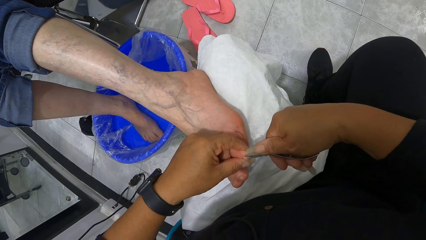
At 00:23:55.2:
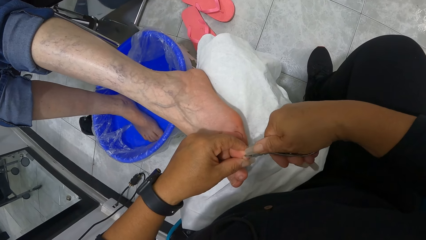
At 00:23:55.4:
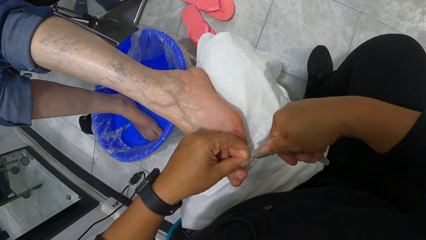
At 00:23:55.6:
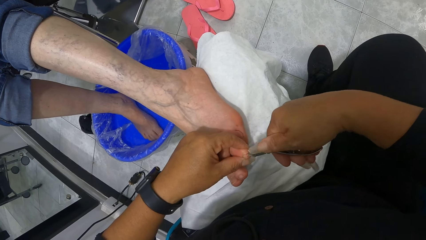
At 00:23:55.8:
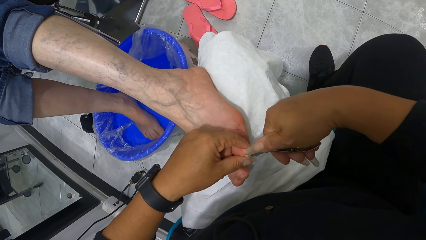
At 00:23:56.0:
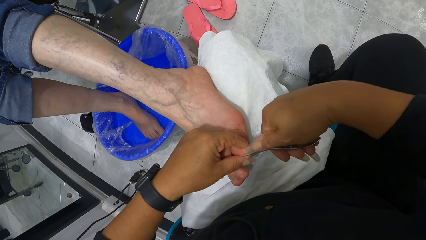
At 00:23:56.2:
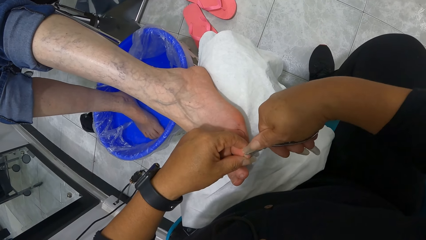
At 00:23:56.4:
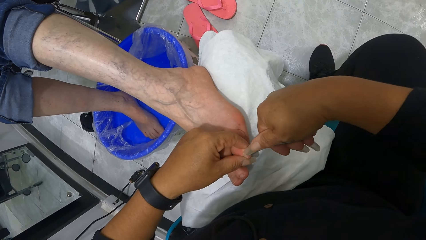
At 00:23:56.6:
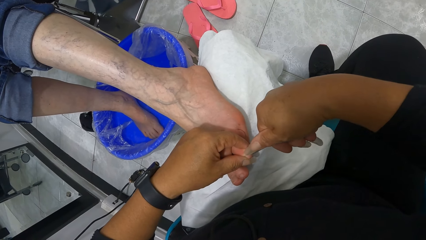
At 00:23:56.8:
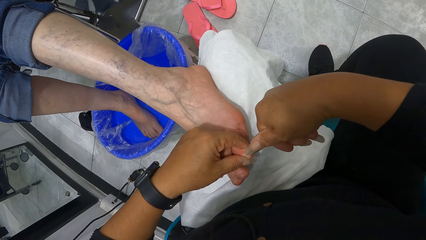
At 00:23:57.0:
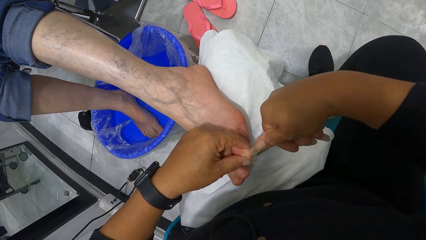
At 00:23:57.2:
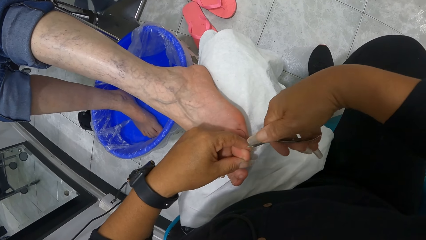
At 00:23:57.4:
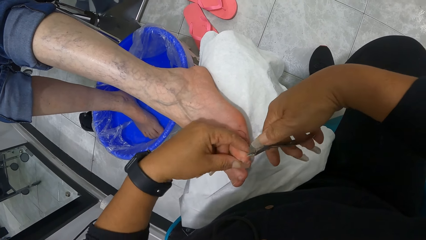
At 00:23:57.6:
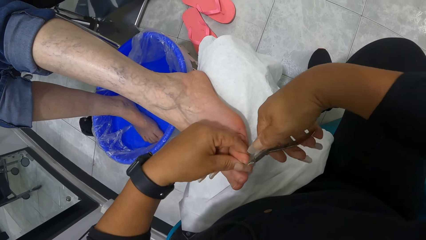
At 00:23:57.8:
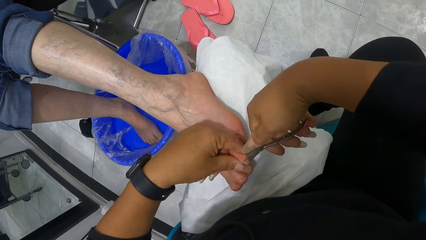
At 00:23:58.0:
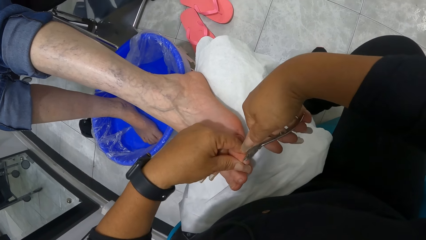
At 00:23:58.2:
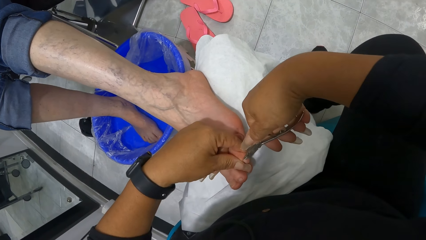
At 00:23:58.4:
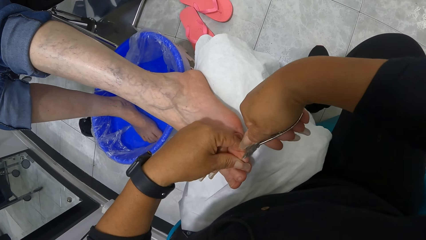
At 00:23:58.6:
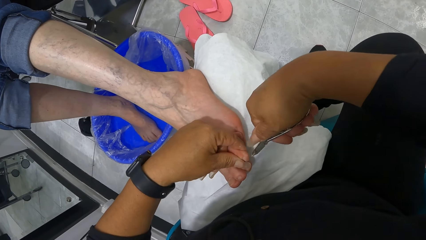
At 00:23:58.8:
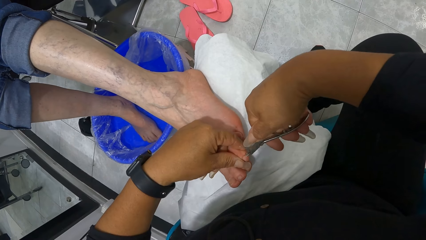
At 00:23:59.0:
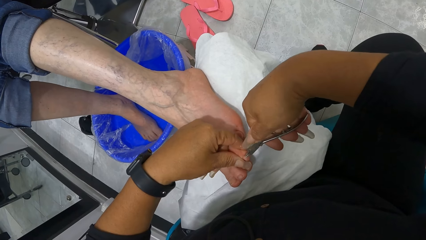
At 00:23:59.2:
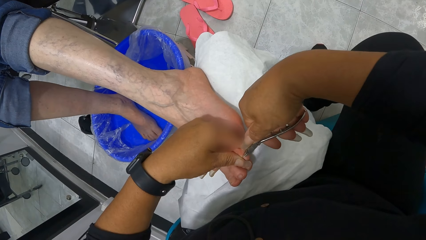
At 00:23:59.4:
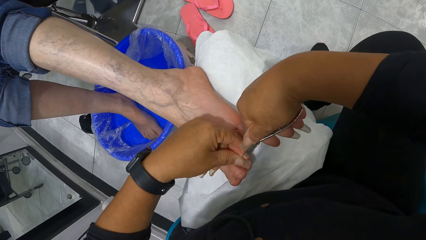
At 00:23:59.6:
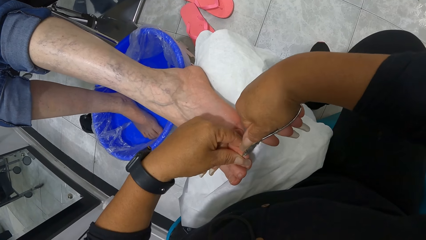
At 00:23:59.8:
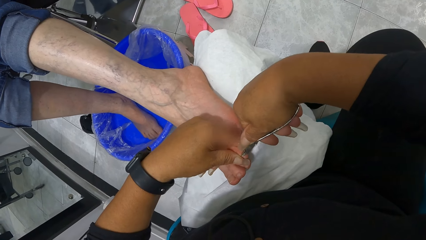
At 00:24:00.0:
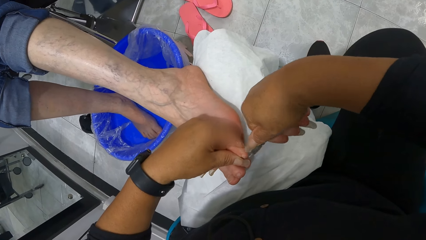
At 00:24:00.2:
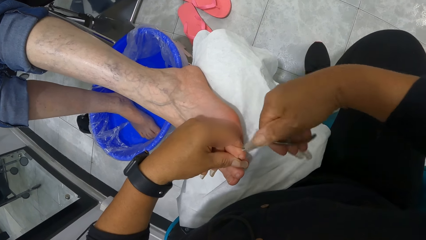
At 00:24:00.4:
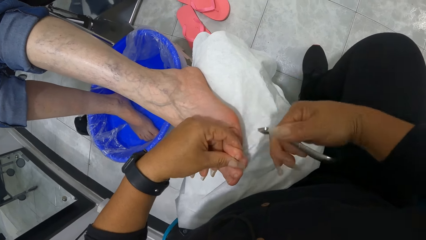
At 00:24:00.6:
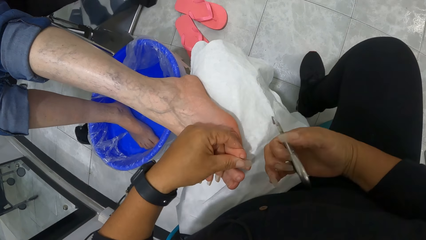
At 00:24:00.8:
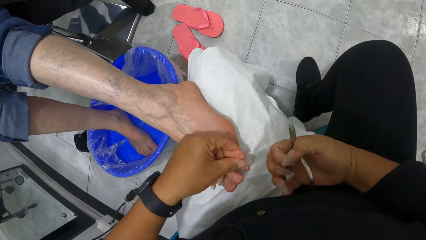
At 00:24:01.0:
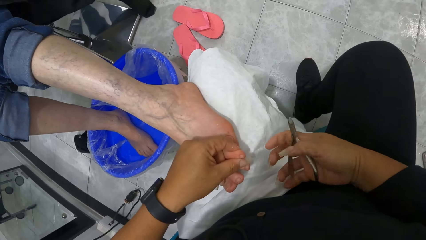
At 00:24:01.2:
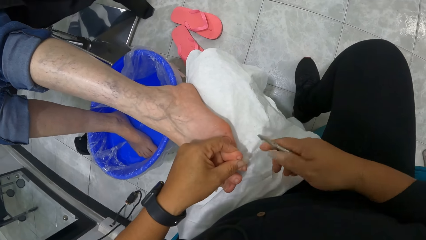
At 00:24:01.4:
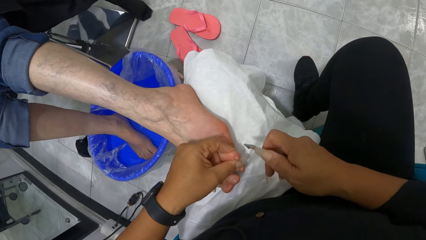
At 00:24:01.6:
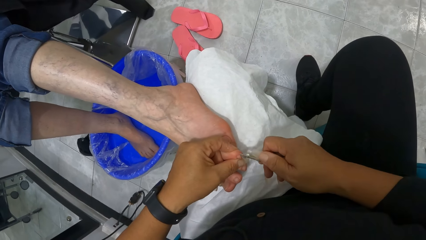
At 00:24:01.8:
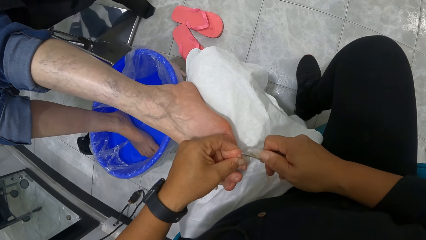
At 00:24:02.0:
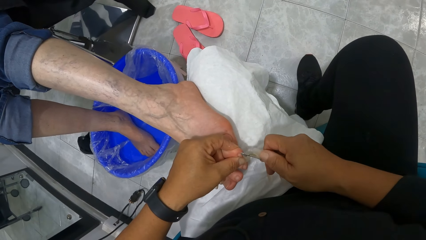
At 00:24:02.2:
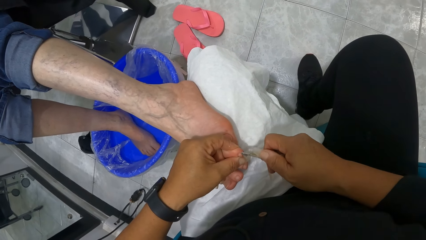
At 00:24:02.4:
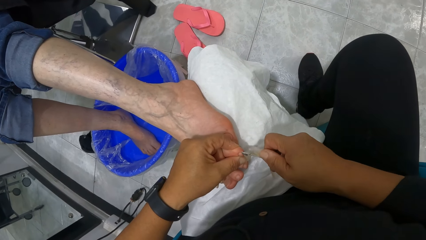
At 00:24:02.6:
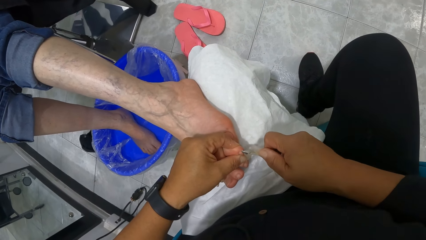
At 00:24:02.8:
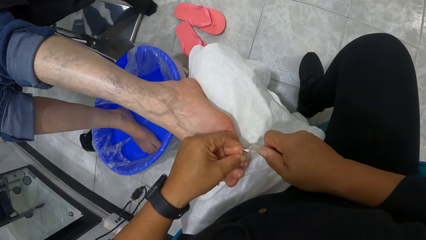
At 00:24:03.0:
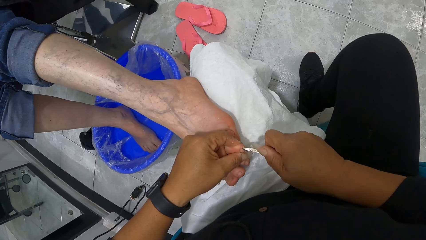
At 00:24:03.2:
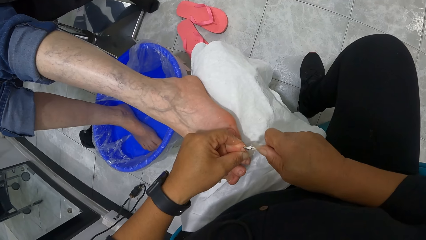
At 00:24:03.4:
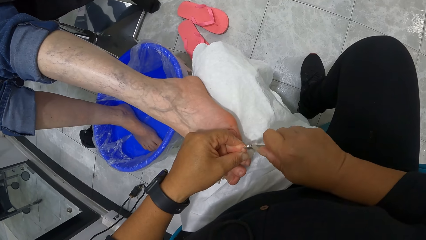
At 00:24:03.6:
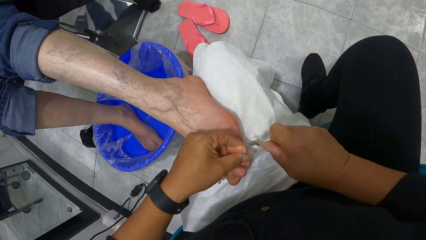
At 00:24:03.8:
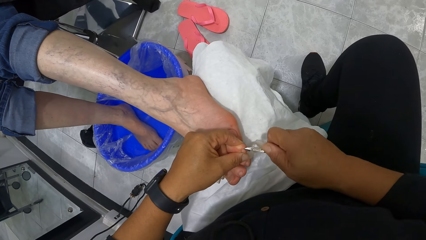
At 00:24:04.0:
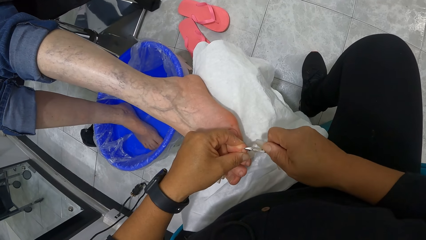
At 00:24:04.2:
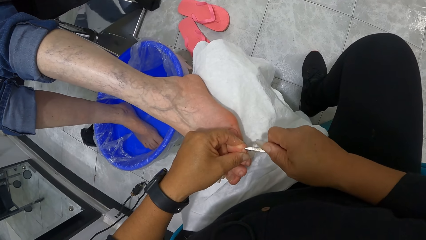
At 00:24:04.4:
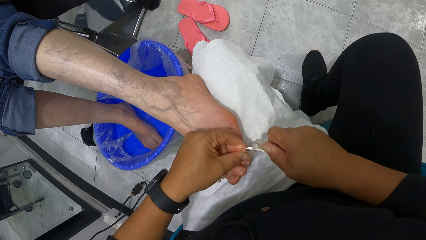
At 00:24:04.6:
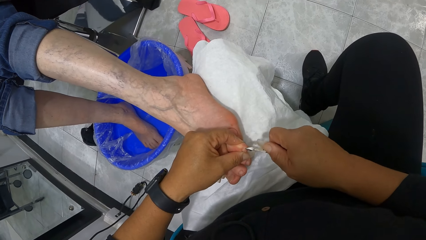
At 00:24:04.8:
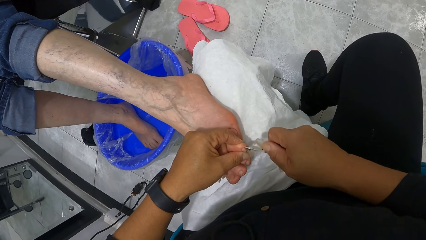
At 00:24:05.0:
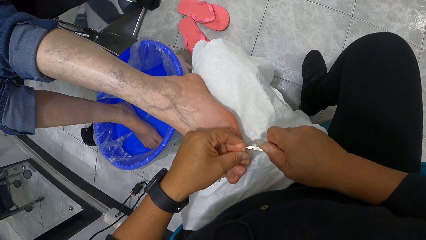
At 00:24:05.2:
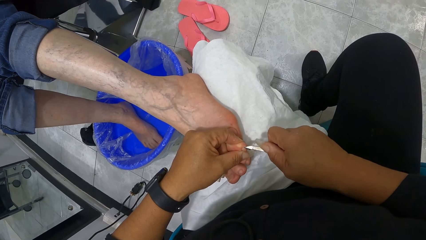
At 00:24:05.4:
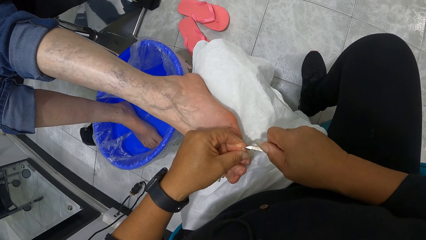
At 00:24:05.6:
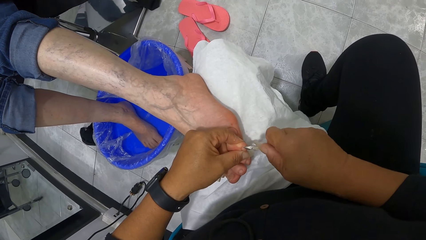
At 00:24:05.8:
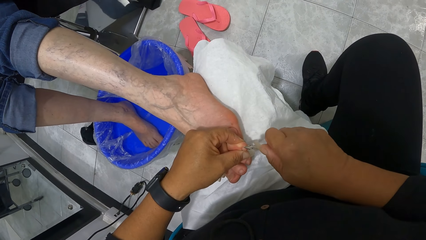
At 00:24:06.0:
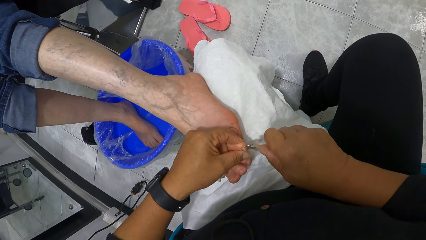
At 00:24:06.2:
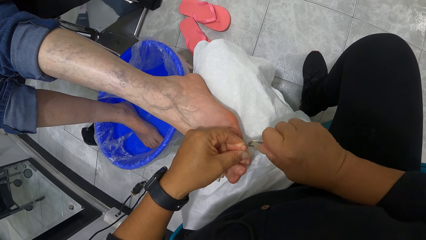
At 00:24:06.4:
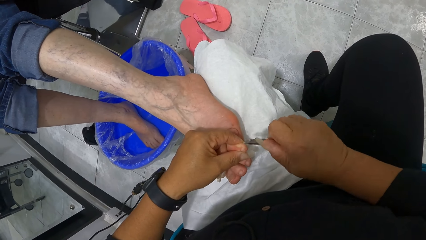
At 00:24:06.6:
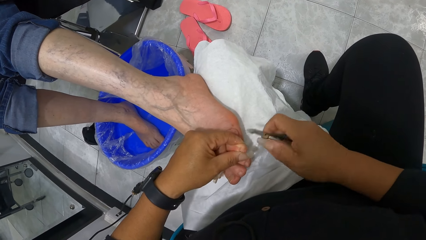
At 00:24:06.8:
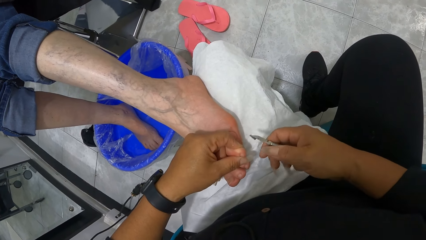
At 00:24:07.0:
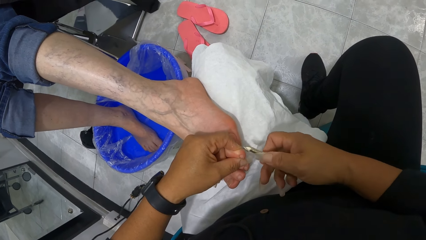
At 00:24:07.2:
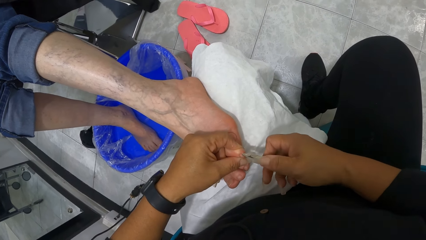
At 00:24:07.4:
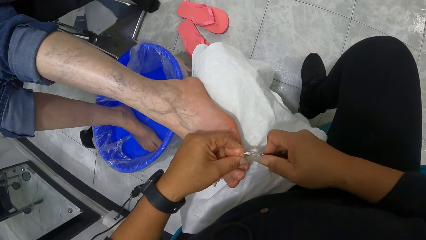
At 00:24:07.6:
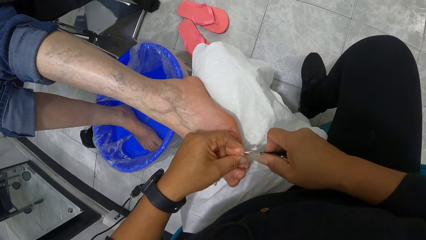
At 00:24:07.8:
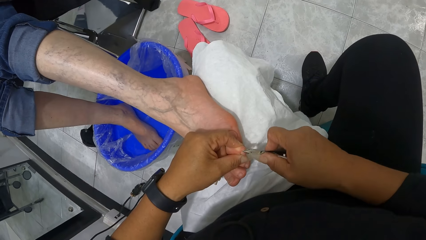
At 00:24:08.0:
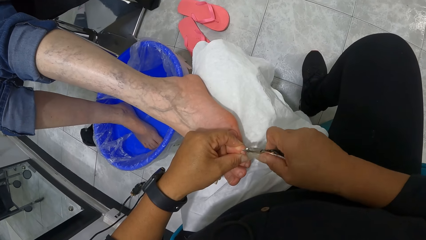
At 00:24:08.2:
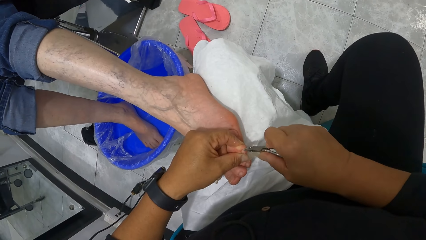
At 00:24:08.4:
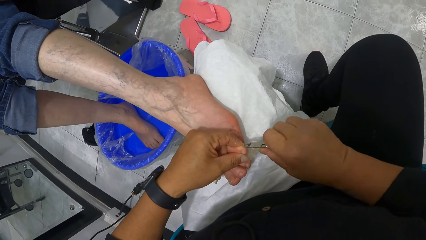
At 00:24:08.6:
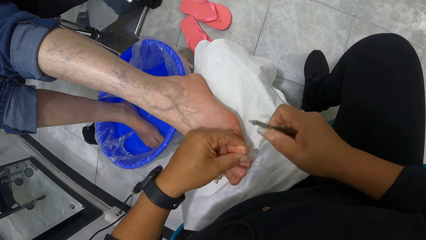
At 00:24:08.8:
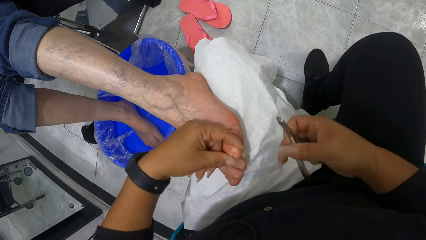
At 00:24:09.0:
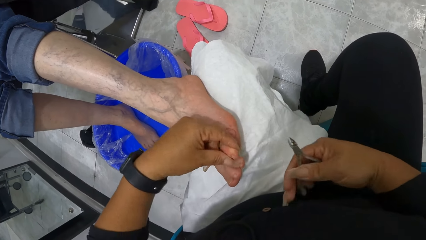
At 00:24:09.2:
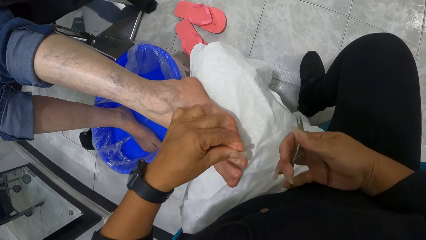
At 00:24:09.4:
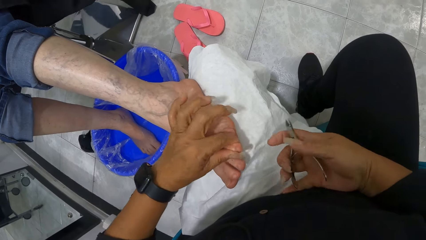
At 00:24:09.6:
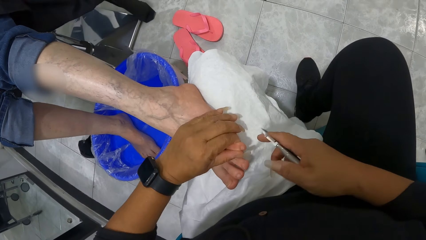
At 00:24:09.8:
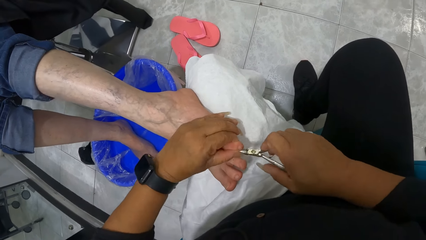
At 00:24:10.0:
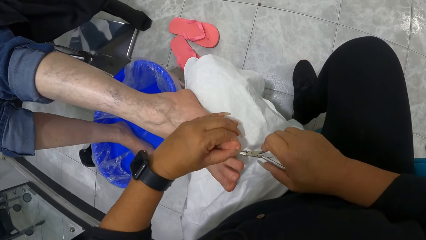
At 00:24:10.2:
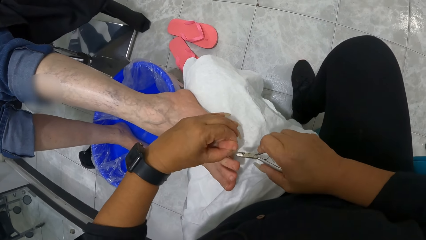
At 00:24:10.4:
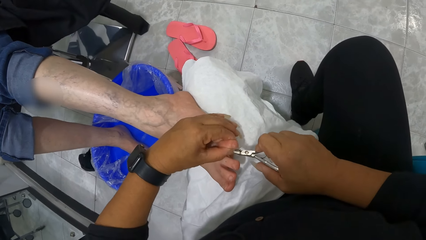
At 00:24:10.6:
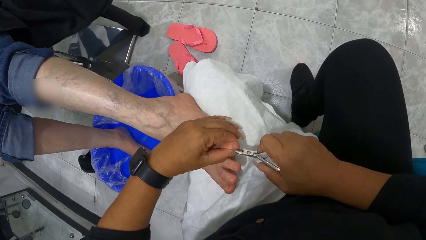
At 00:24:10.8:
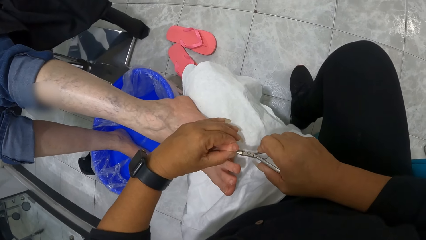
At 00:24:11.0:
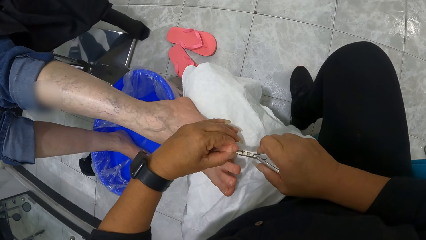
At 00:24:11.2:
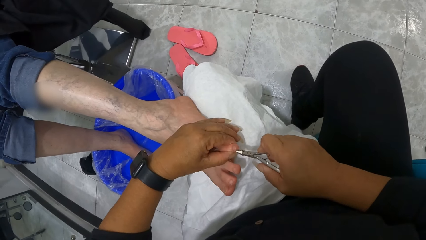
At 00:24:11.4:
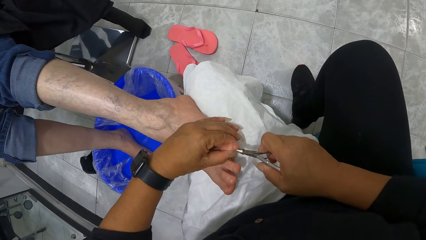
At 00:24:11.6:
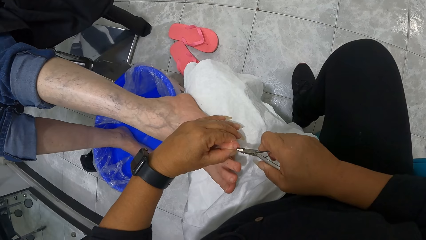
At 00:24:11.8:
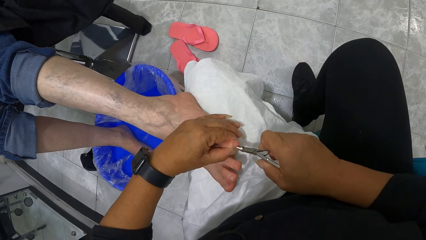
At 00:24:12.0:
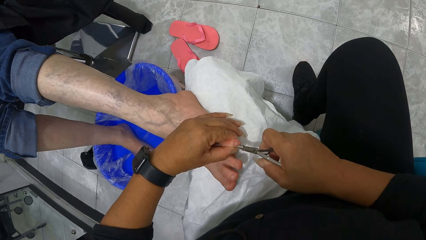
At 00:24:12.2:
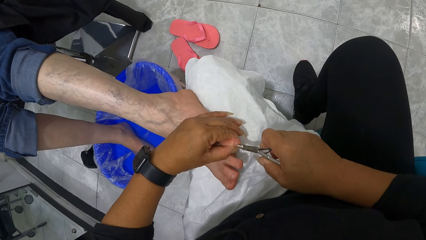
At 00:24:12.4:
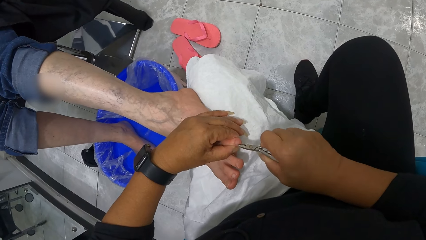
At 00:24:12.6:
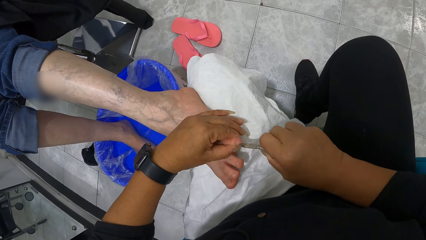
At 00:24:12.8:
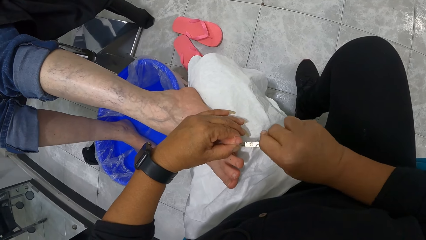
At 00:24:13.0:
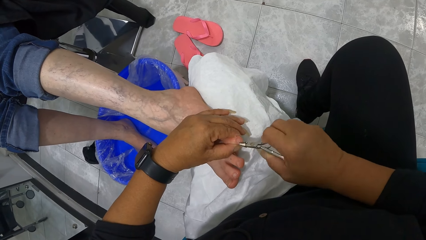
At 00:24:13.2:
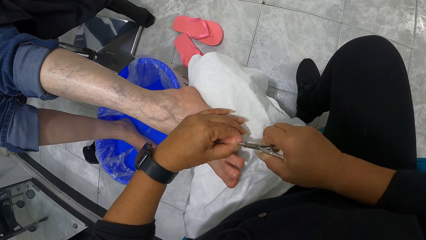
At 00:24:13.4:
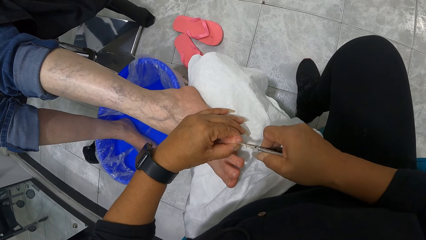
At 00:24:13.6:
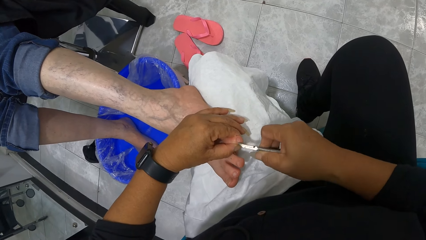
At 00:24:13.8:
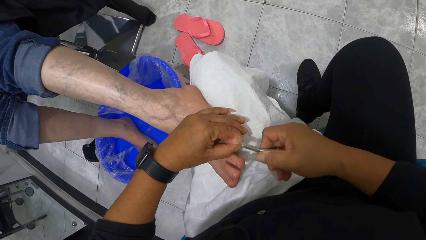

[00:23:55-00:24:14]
The camera wearer adjusts the cuticle nipper or nail scissors with her right hand. She nips the toe with the cuticle nipper with her right hand. She lifts the cuticle nipper from the toe with her right hand. She adjusts the nail scissors on the hand. She nips the toe with the cuticle nipper with her right hand.
